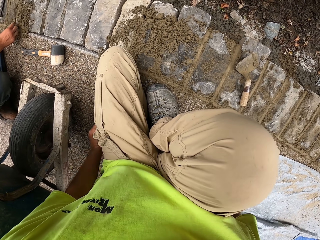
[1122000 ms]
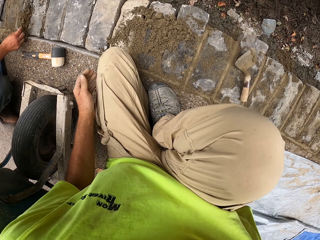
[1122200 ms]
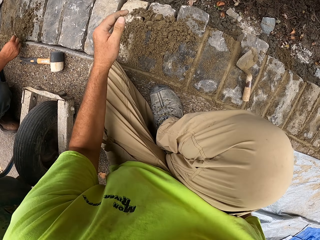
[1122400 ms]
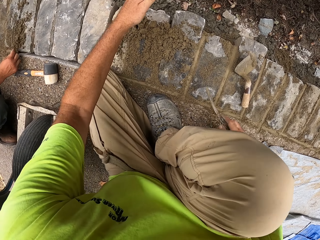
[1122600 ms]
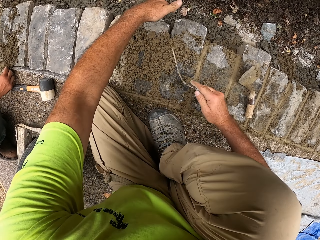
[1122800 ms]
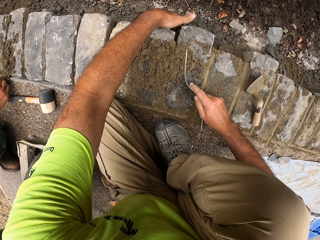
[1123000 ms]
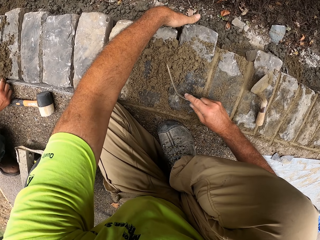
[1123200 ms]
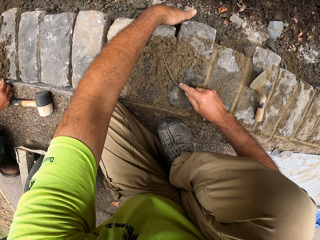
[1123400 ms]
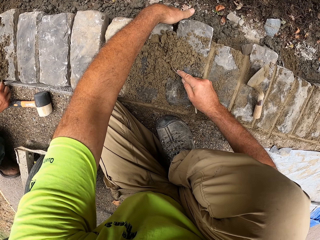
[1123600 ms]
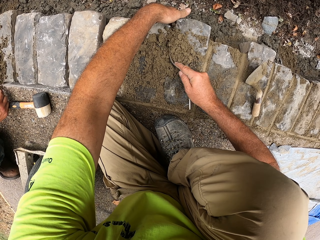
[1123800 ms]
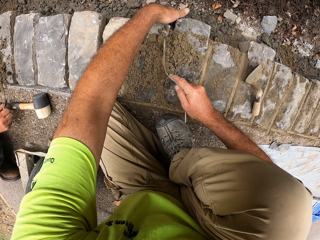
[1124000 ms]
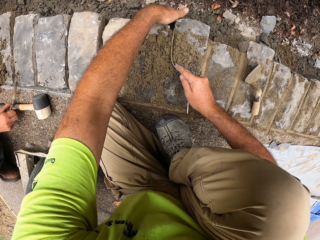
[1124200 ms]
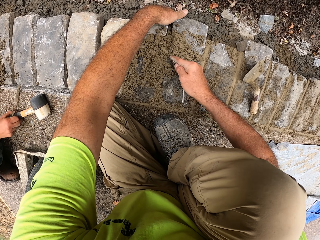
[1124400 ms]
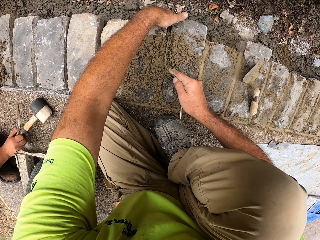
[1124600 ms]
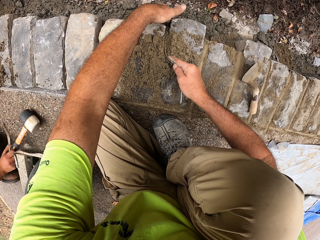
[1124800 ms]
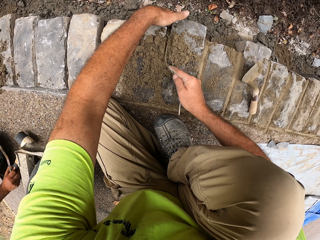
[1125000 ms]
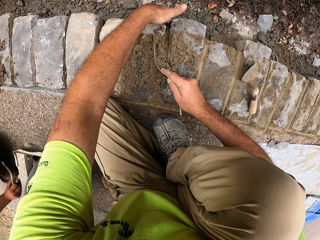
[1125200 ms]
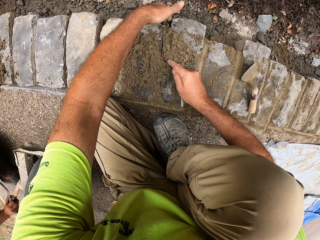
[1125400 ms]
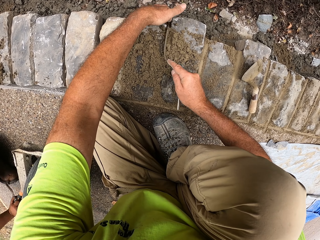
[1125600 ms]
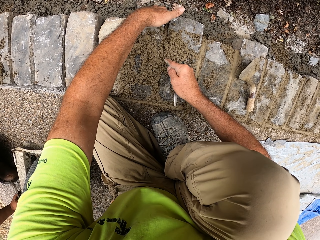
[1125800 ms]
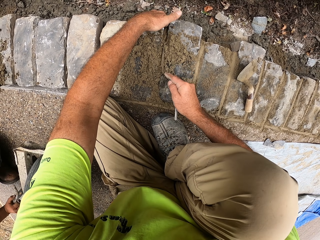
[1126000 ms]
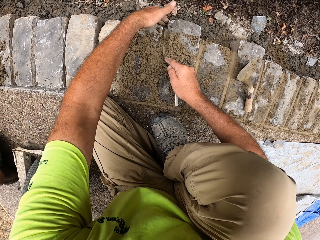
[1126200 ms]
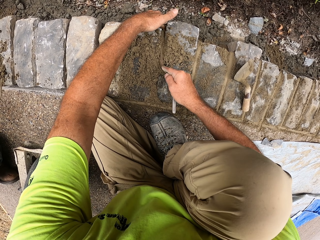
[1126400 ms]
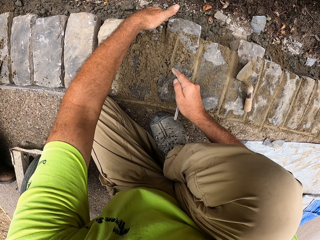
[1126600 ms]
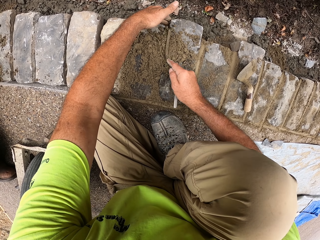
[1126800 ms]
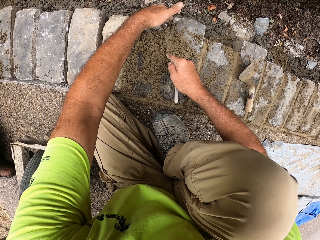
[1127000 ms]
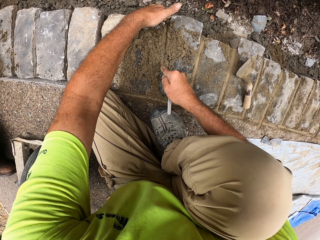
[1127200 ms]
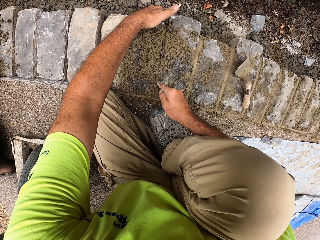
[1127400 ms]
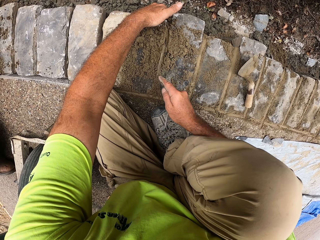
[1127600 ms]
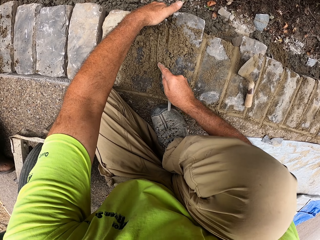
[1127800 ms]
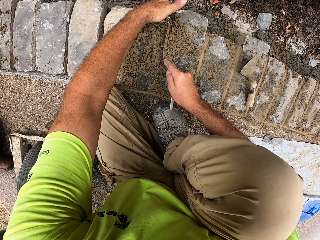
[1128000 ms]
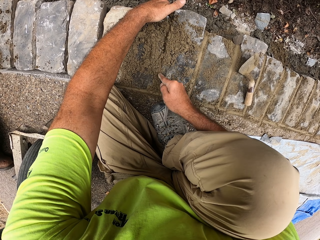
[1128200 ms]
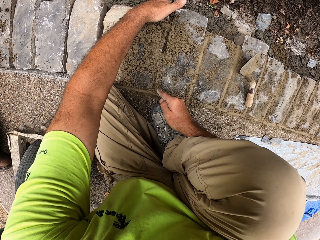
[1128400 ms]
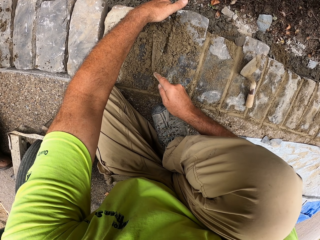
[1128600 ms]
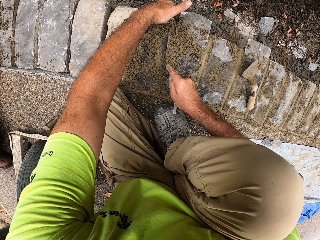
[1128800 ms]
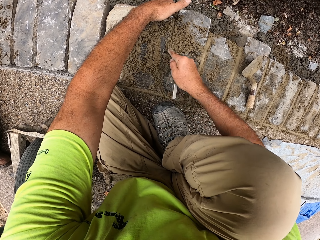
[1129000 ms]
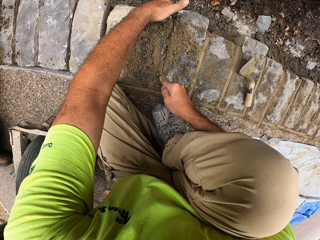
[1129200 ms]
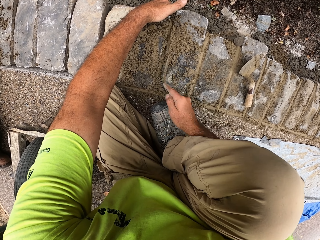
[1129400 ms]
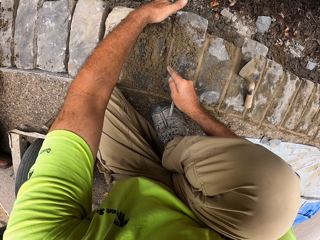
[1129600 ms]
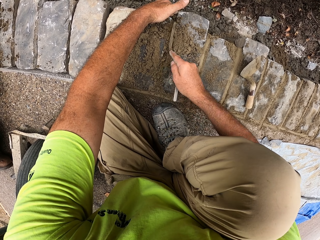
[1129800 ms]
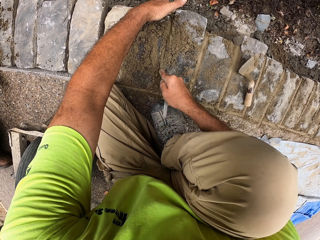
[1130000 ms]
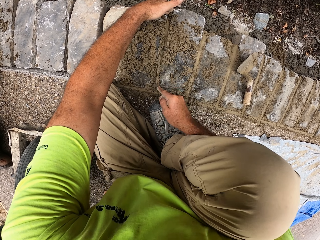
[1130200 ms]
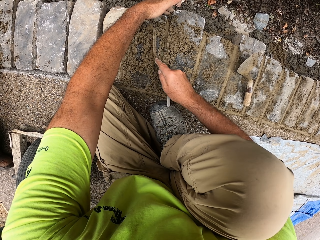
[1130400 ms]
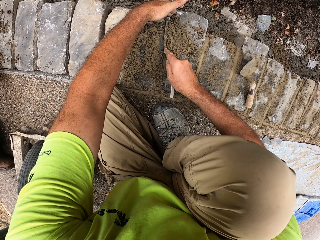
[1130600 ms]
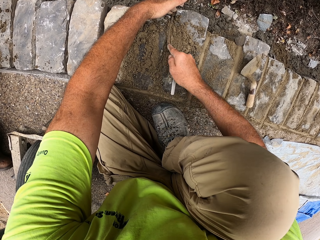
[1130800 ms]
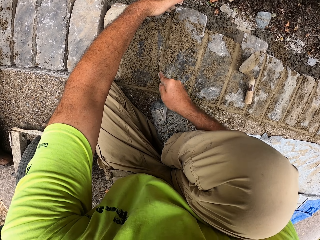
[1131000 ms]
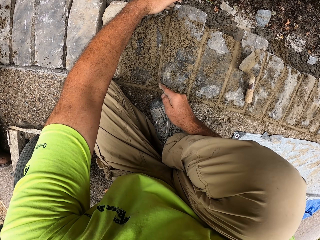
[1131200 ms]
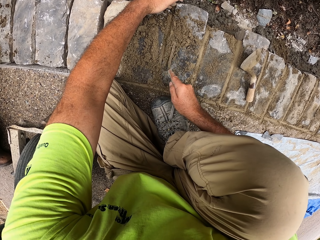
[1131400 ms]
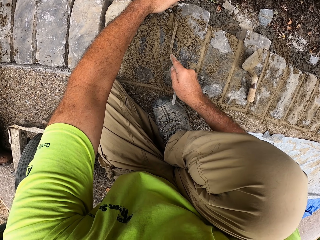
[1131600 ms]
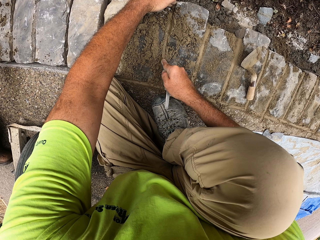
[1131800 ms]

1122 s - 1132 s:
The camera wearer presses the concrete with a trowel. They press the concrete with the trowel again.

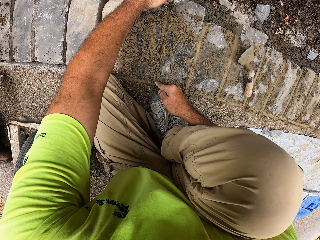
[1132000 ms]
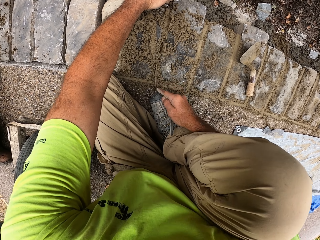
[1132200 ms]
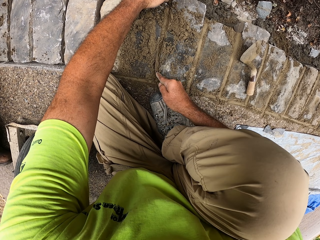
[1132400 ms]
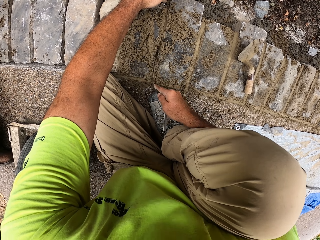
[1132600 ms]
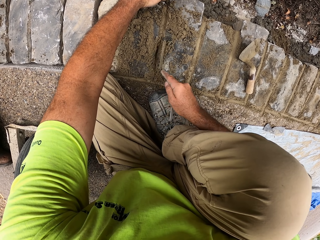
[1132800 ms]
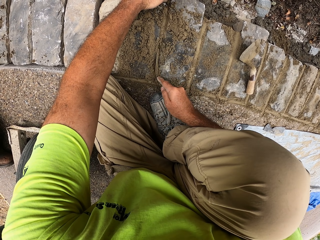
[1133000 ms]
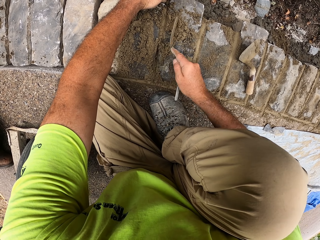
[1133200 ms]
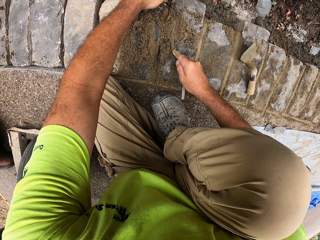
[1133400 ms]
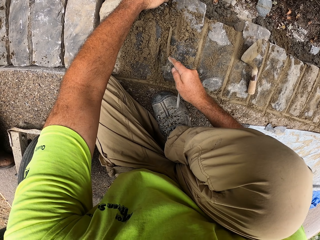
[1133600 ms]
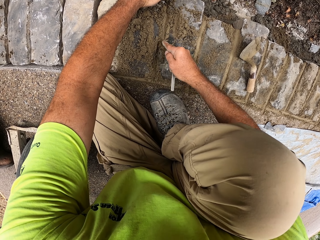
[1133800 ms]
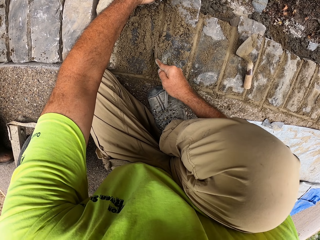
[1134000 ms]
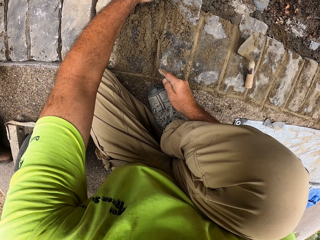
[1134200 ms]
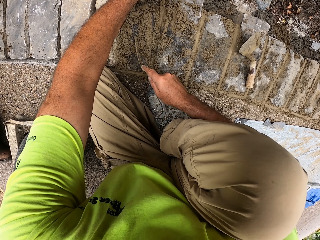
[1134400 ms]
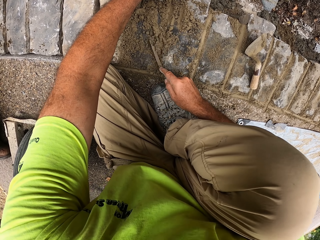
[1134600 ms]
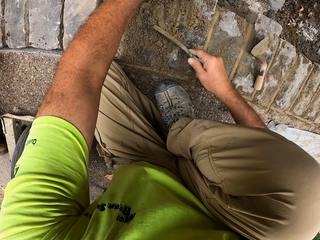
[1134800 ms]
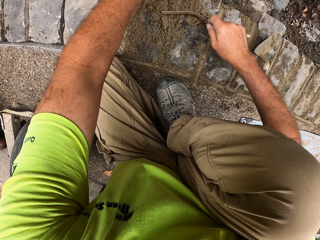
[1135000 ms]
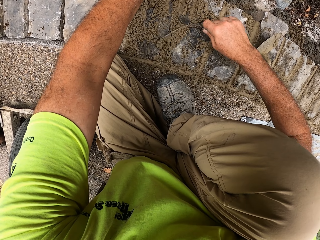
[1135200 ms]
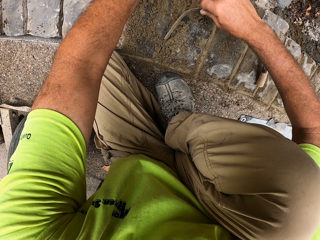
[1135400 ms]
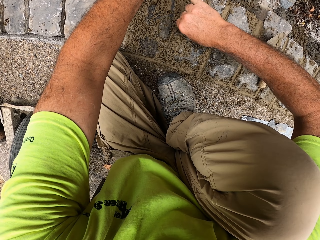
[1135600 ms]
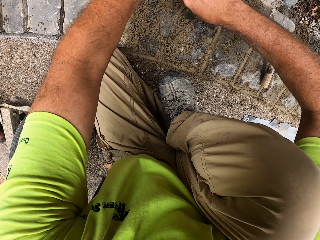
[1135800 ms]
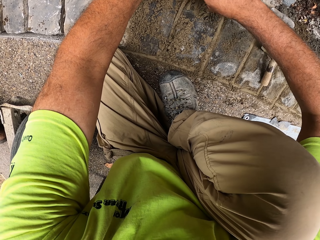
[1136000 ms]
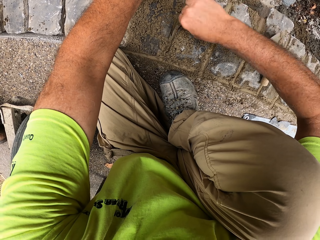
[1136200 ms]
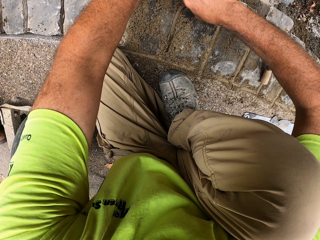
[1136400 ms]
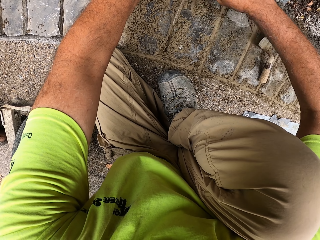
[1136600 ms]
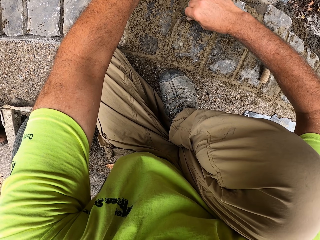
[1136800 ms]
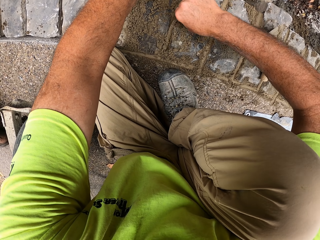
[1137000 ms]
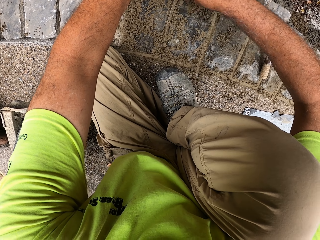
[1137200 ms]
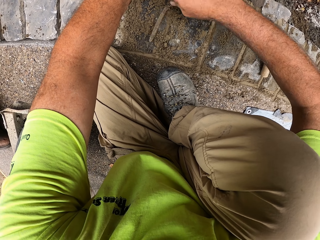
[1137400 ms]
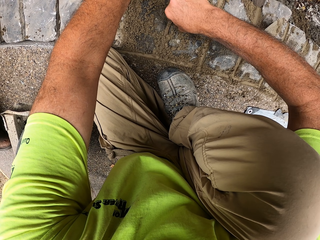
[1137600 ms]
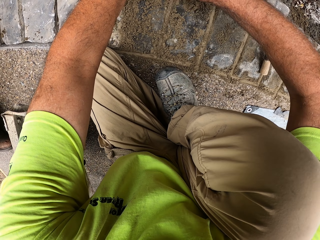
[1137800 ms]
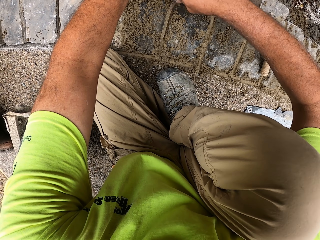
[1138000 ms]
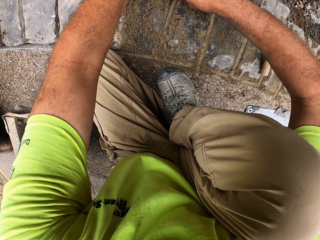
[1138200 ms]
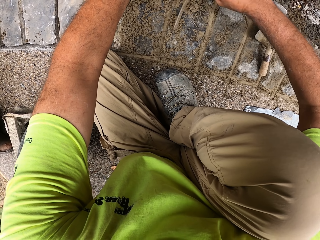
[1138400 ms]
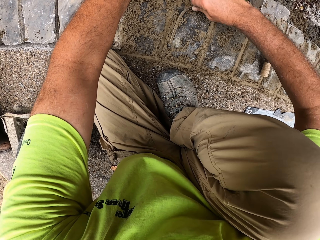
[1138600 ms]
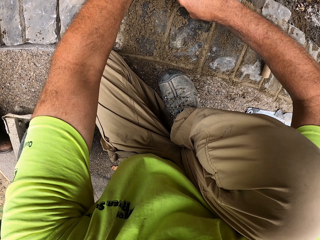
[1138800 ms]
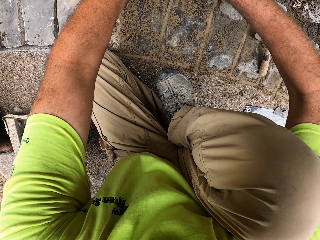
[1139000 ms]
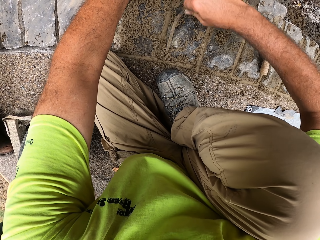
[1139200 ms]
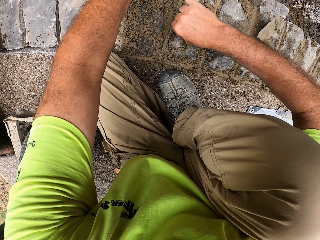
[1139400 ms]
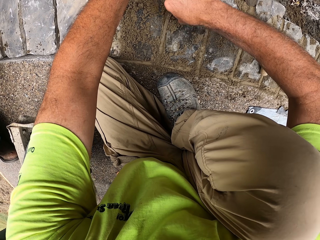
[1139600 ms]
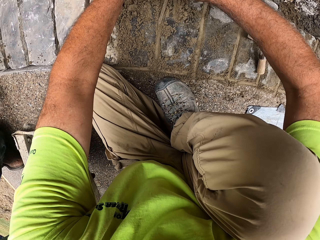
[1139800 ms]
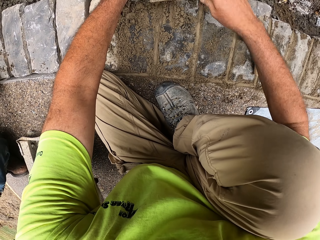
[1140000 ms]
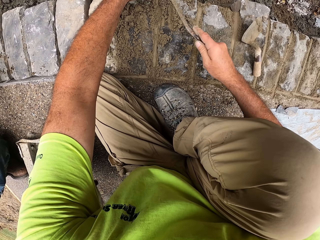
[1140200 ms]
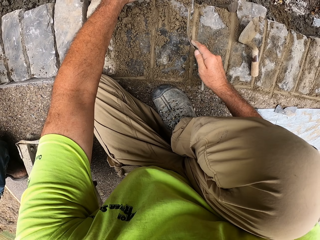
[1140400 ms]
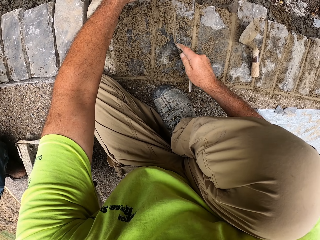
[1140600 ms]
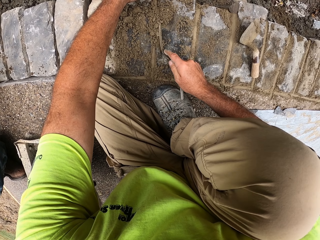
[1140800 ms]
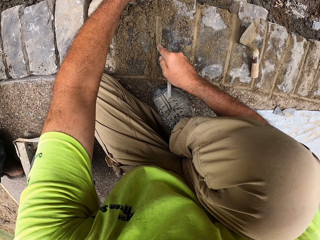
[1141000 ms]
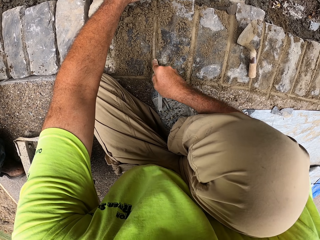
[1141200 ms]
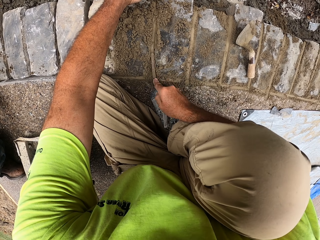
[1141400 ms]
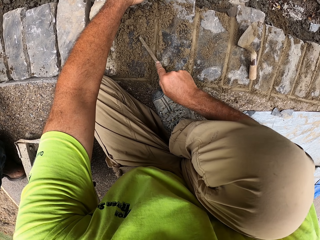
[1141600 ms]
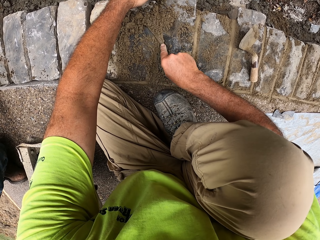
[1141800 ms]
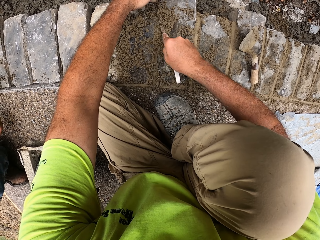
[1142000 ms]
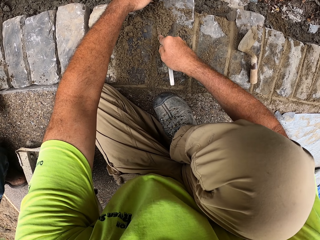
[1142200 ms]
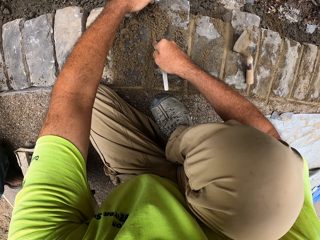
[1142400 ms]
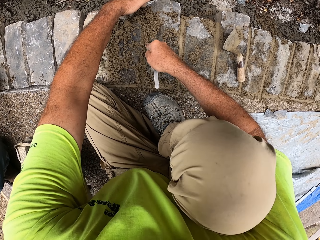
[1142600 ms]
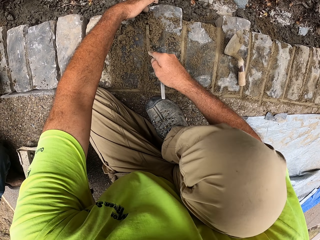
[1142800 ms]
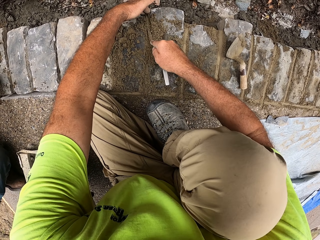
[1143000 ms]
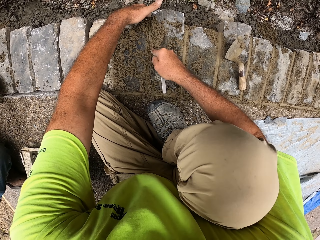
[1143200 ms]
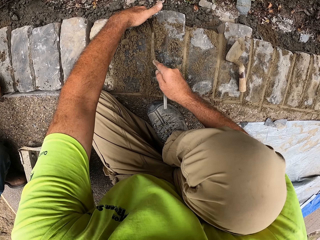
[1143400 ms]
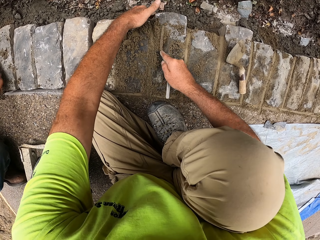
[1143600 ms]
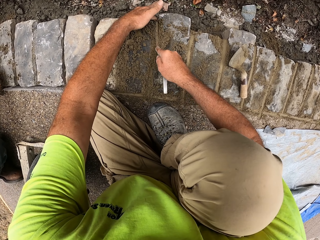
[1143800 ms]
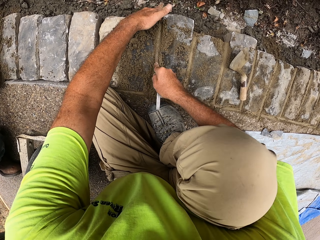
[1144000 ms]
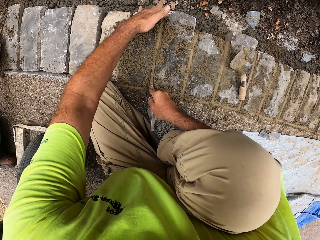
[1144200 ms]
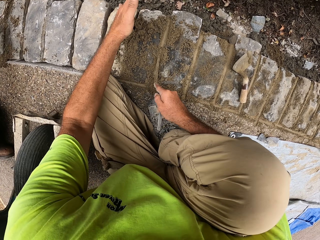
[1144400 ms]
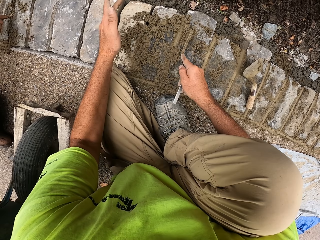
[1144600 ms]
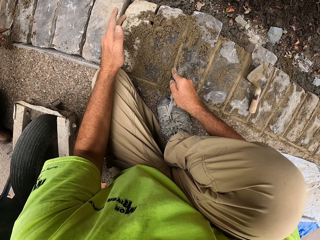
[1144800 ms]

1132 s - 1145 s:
The camera wearer presses the concrete with a trowel. They press the concrete with the trowel again.
